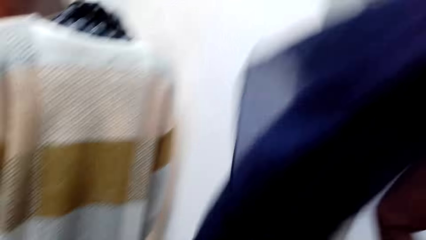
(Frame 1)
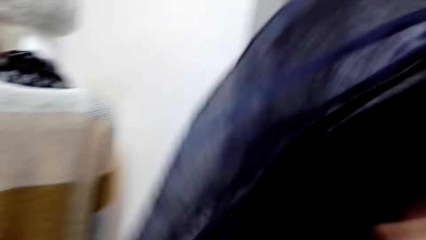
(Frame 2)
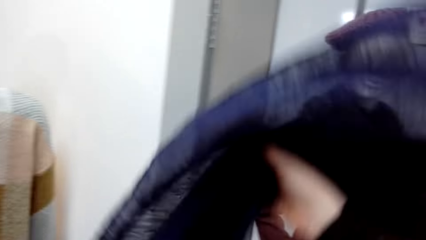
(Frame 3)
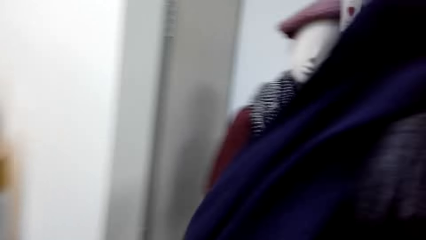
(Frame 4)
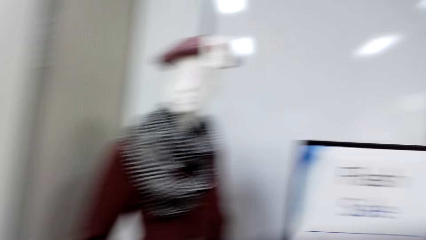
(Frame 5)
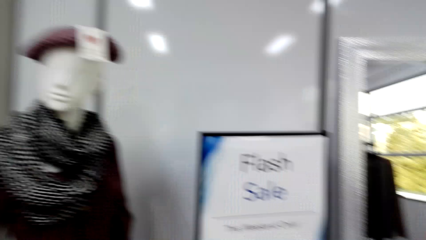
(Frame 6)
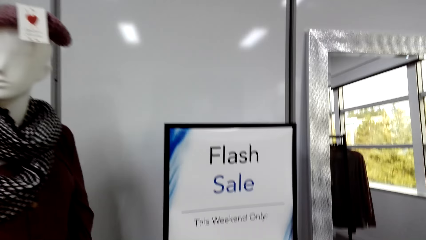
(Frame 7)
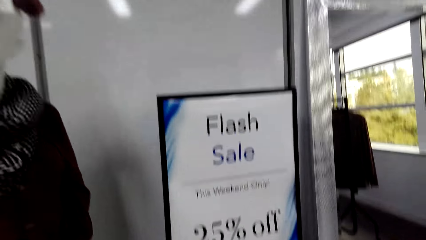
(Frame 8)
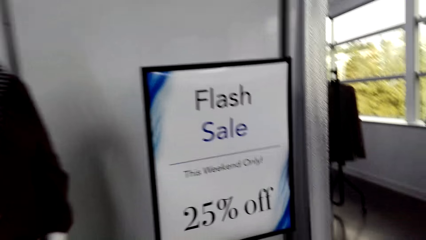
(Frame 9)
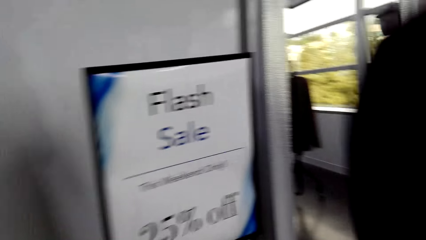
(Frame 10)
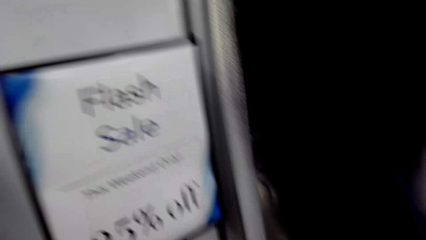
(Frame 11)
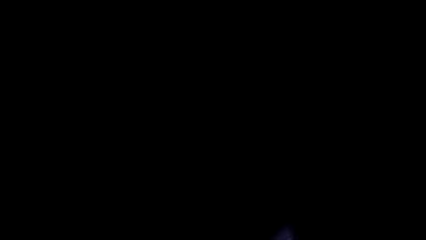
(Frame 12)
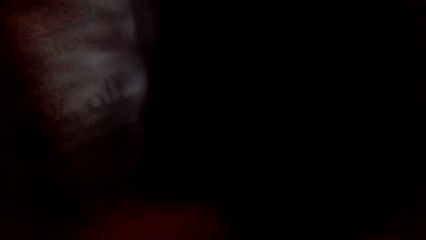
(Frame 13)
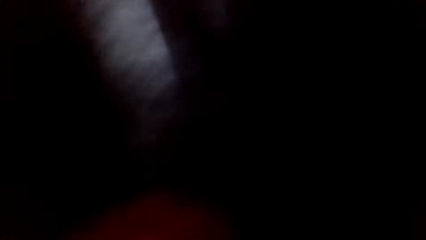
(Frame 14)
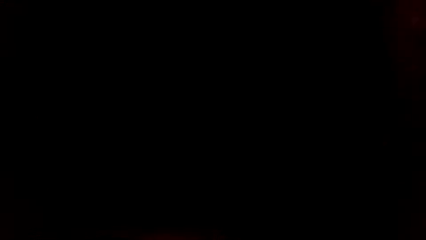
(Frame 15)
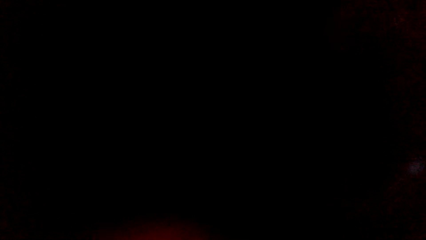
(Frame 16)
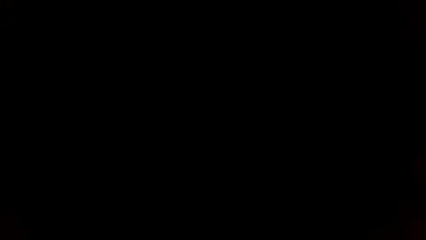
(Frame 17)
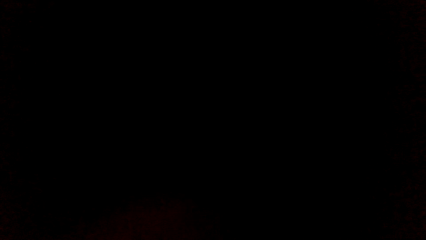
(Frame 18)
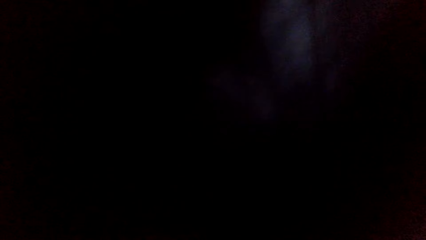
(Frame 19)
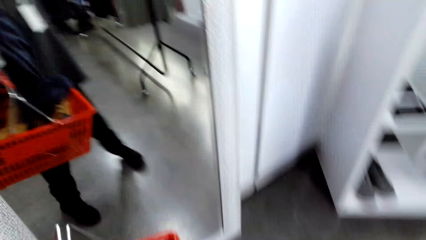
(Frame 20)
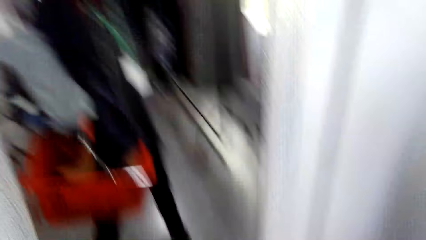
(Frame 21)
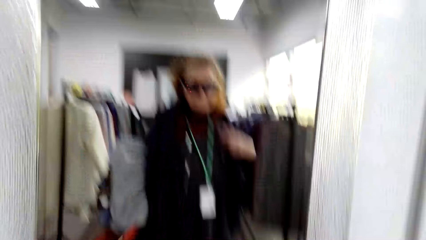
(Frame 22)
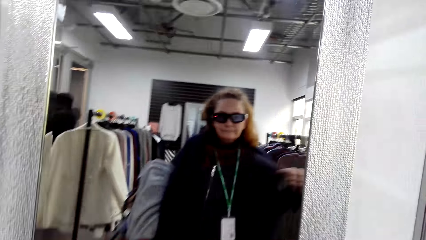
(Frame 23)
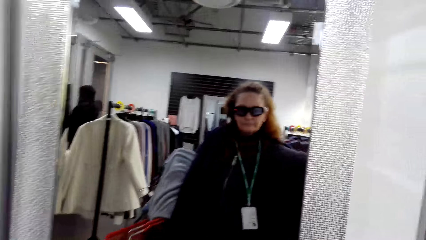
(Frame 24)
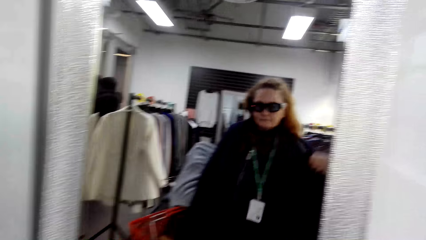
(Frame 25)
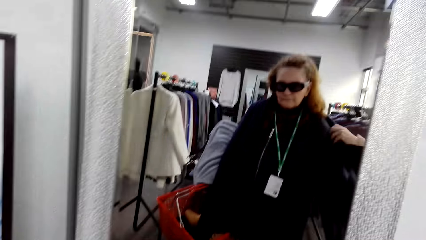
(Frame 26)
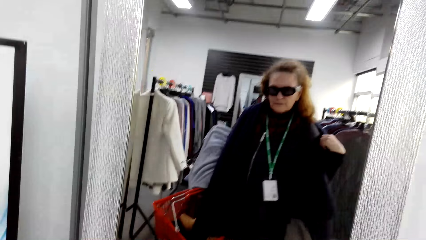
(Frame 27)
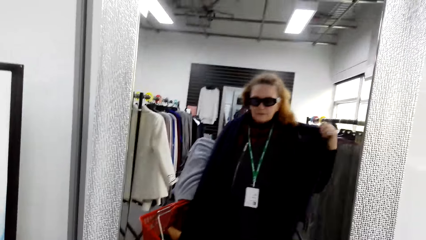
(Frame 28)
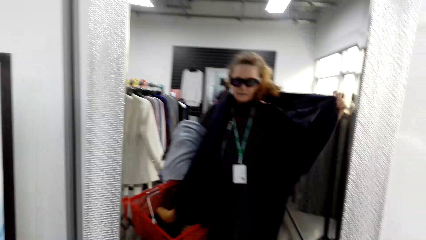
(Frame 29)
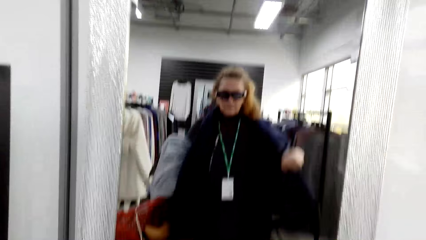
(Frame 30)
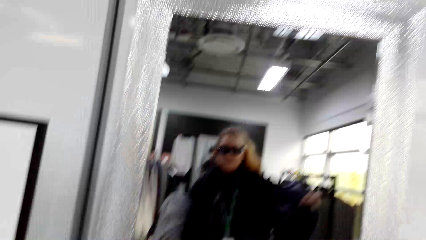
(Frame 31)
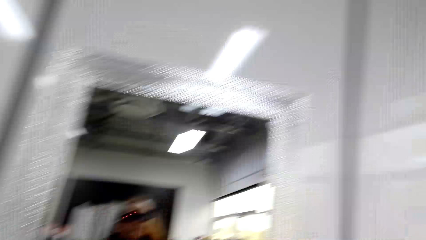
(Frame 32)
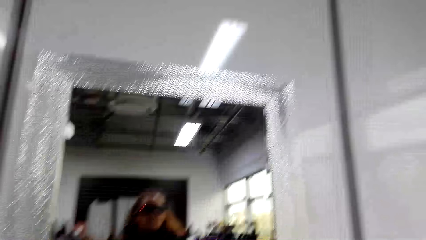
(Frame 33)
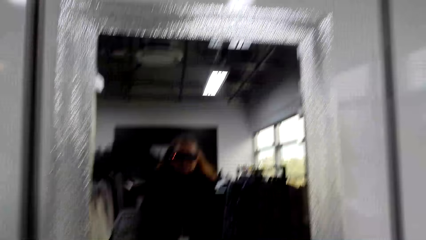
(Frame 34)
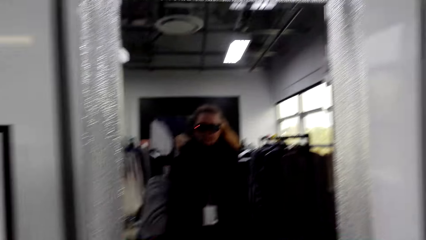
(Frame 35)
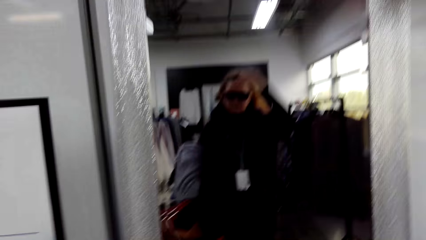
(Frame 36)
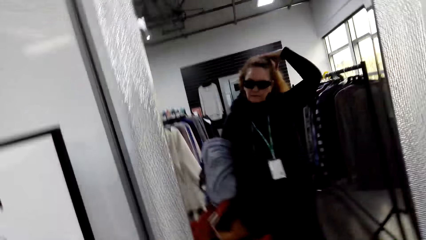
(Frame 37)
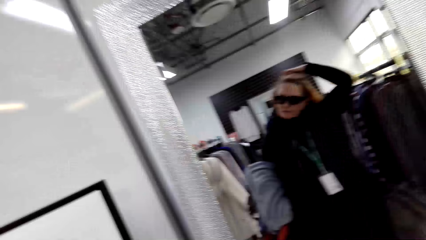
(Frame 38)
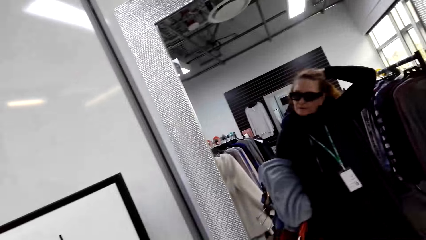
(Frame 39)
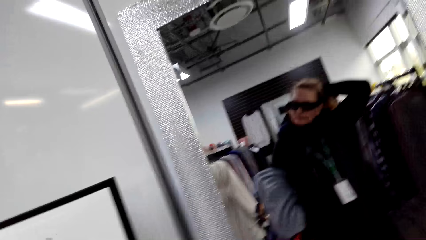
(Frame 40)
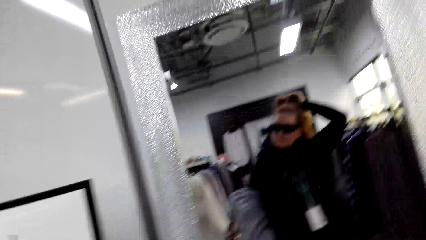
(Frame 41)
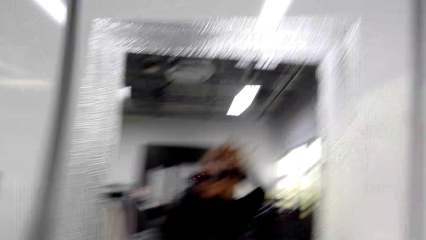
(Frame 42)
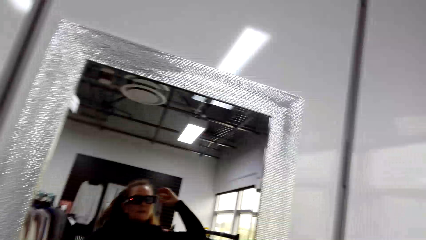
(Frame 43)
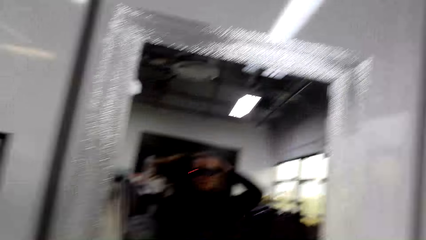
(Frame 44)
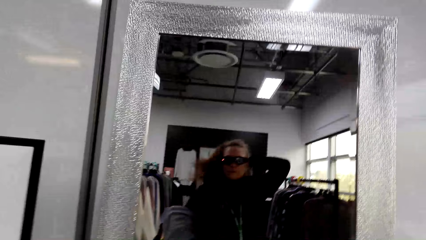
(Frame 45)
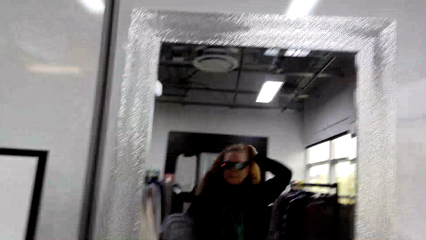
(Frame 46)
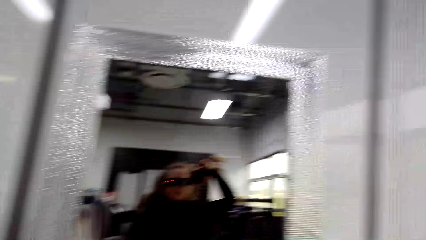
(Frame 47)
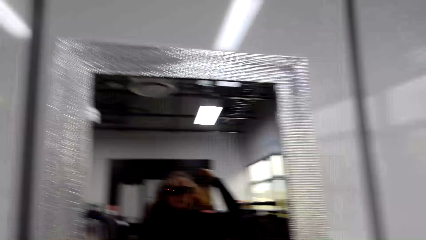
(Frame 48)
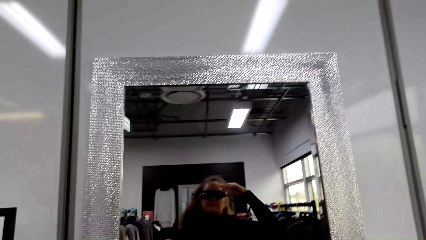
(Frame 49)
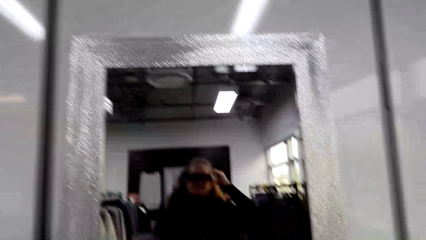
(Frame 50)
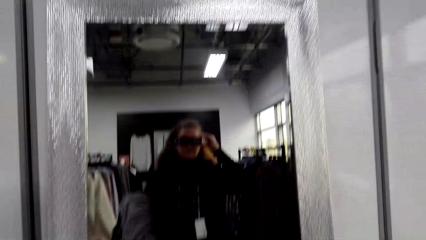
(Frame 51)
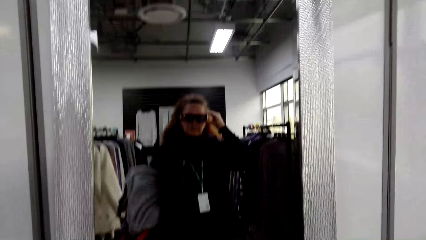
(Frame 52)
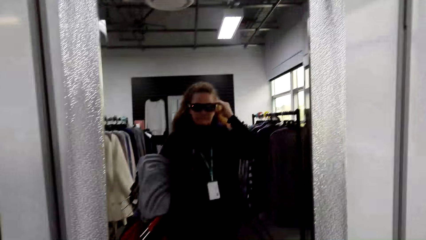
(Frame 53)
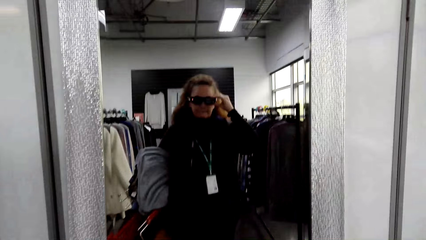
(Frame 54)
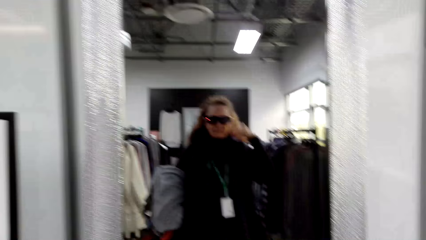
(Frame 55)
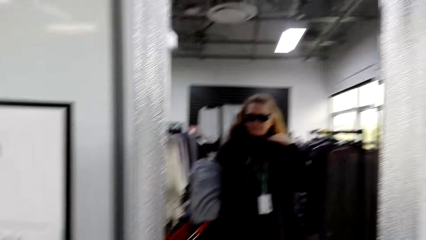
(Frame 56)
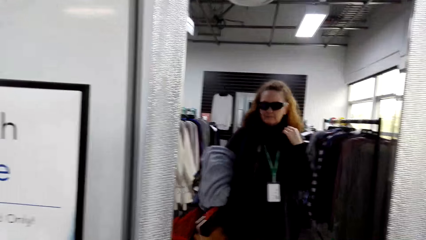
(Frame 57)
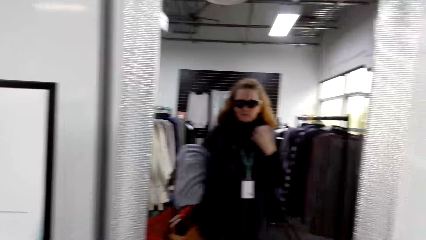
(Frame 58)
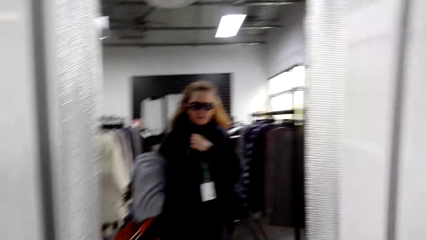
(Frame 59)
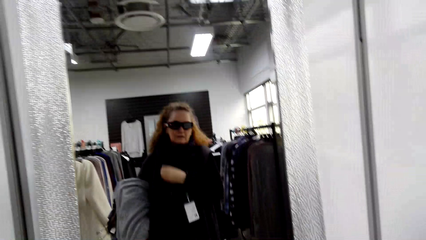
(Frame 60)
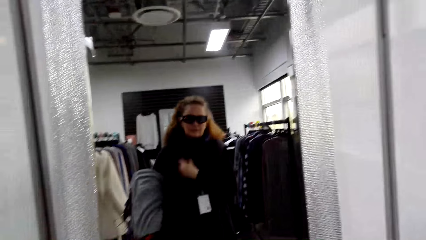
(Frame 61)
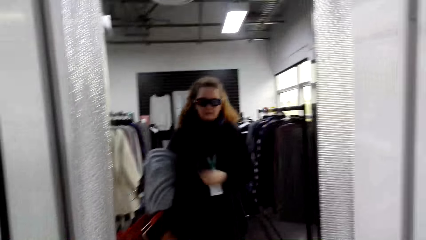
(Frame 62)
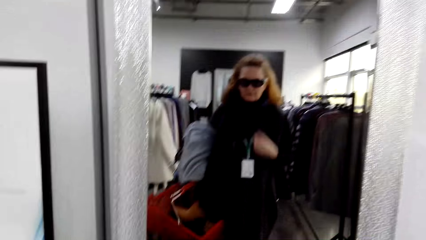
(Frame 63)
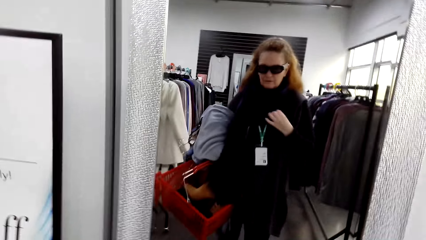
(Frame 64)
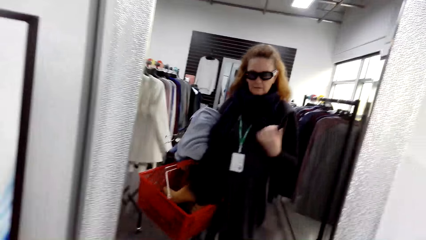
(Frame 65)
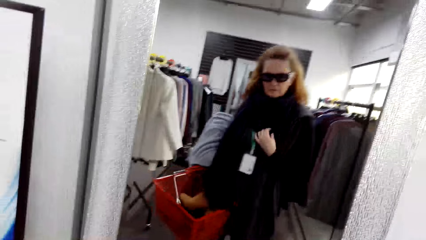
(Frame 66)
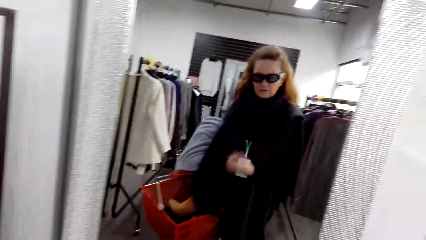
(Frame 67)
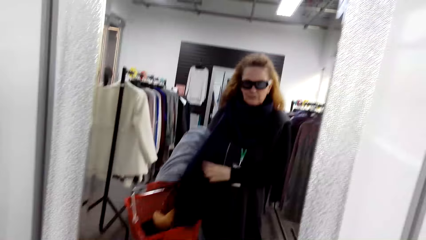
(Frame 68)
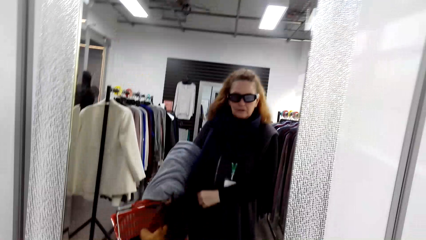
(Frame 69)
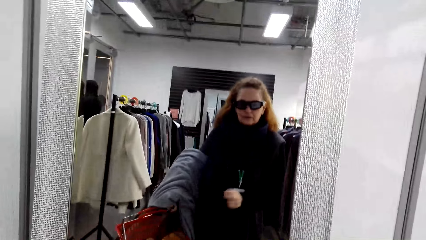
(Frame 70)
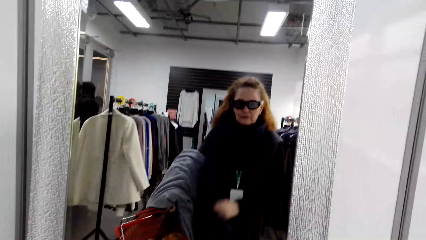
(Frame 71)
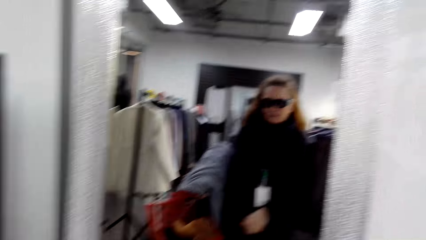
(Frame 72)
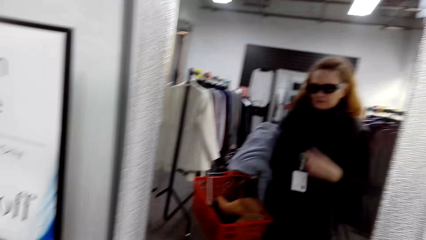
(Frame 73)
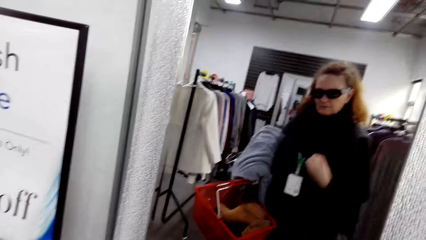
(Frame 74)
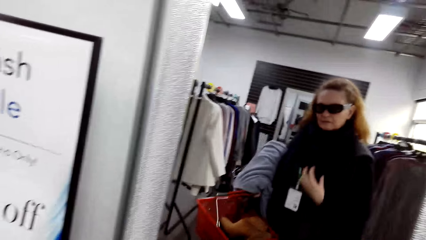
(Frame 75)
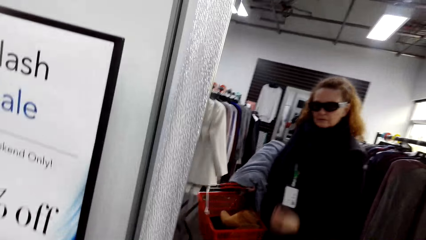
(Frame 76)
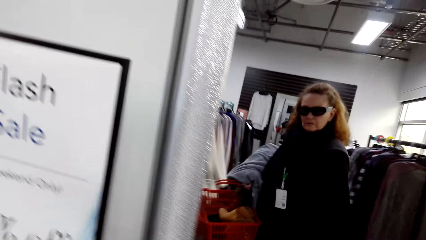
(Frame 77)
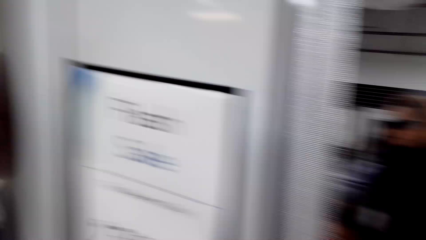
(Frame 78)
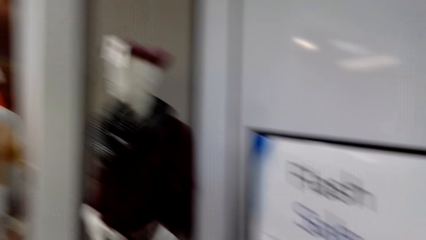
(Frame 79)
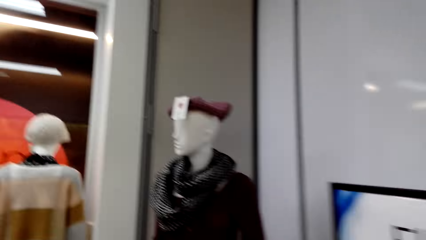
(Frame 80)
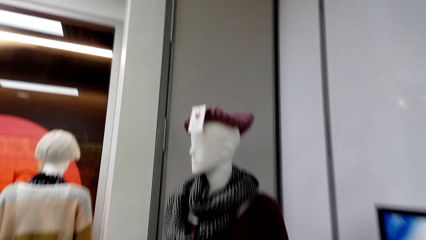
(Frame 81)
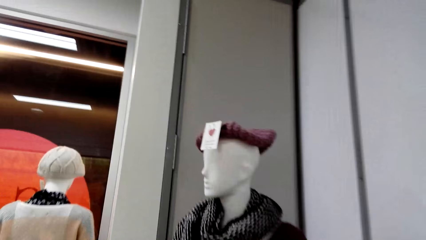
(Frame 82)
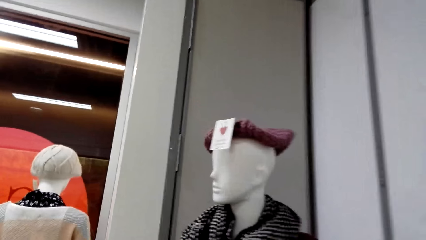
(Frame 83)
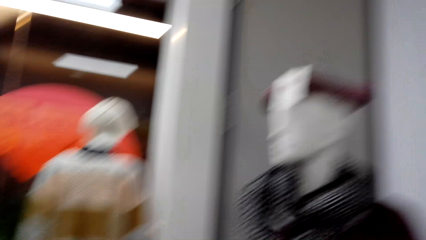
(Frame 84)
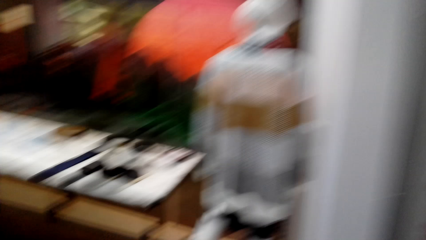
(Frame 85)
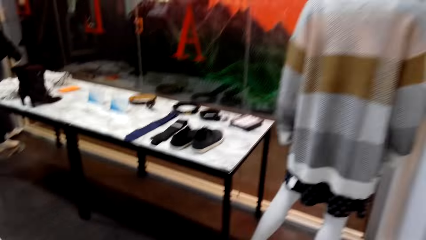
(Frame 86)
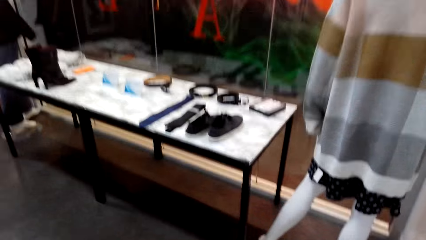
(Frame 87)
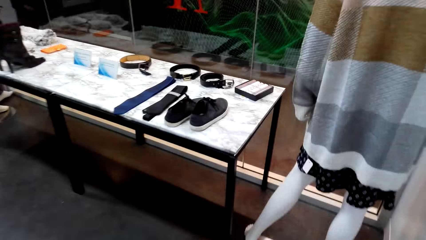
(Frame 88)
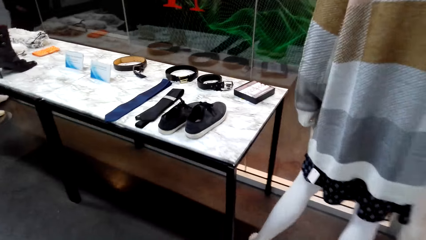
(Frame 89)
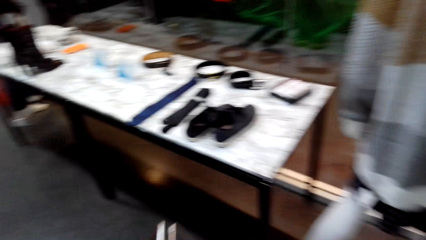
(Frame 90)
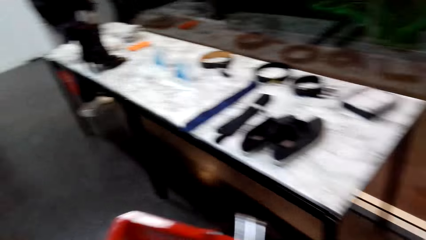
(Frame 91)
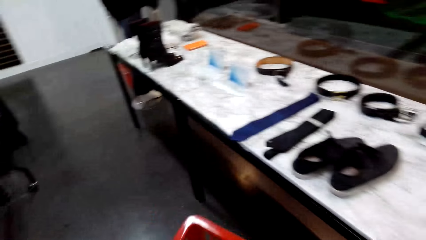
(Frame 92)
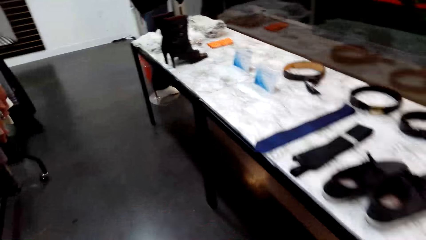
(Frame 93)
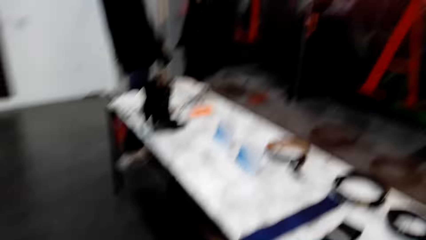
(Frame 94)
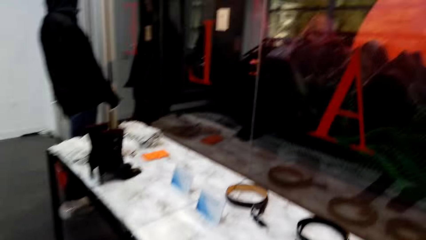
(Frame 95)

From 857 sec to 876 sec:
The camera wearer holds a piece of cloth with the right hand in the store. She walks around in the clothing store. She looks at the mirror. She adjusts a cloth in the store. She adjusts her hair in the clothing store. She touches goggles in the store. She adjusts the cloth in the store. She adjusts it again. She looks around.
